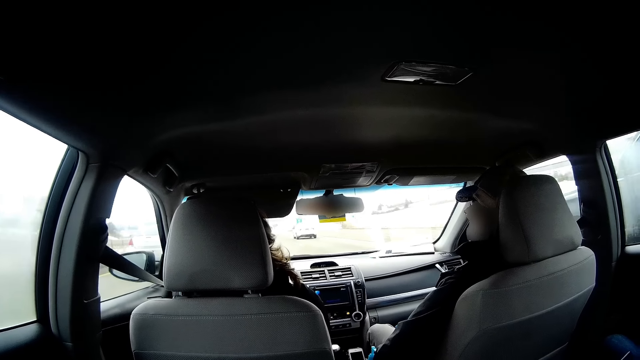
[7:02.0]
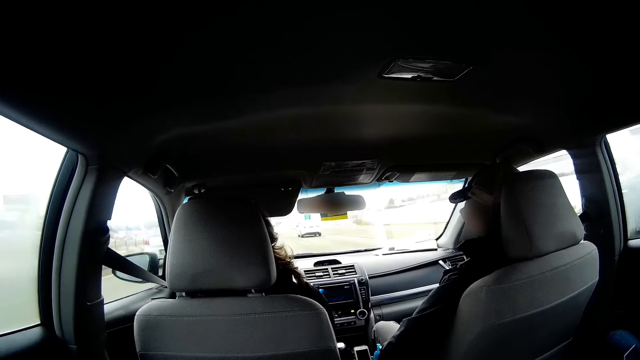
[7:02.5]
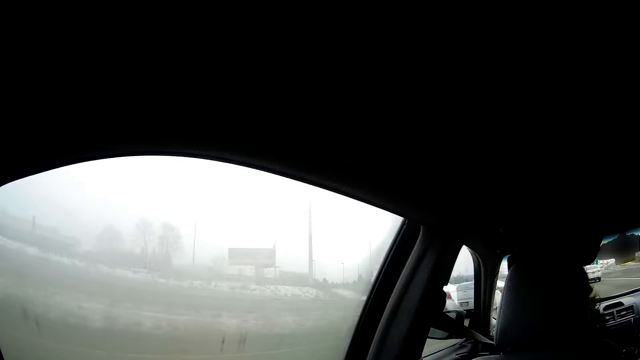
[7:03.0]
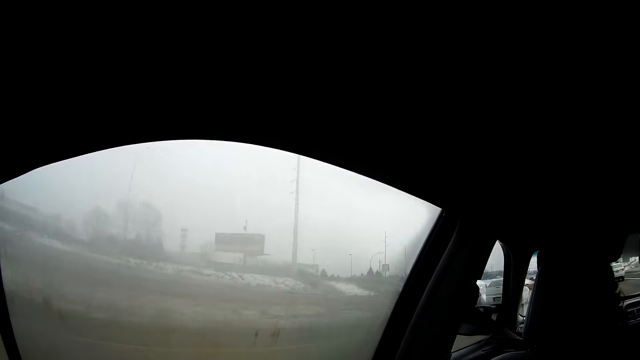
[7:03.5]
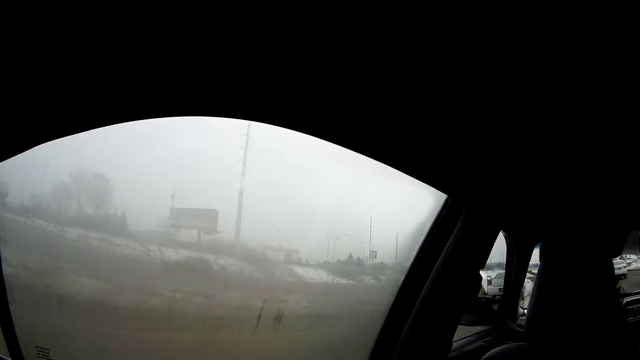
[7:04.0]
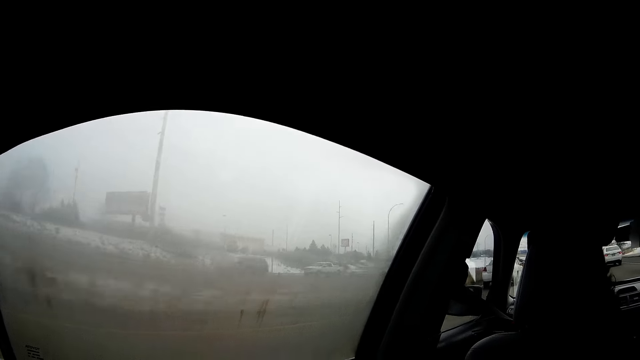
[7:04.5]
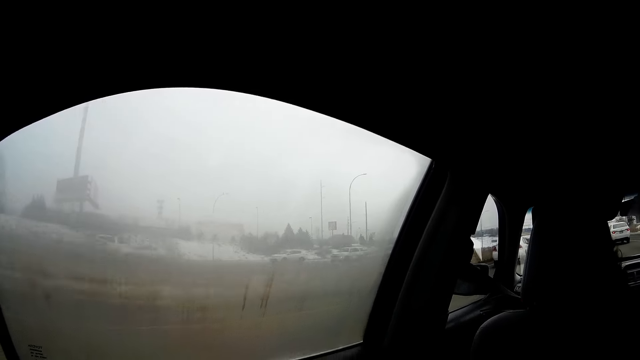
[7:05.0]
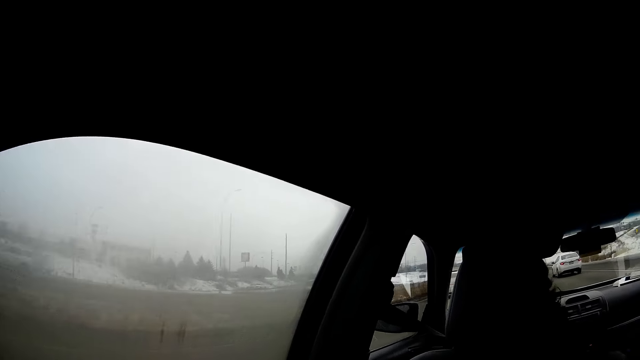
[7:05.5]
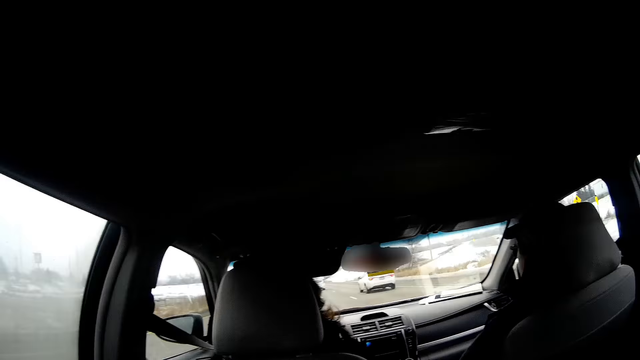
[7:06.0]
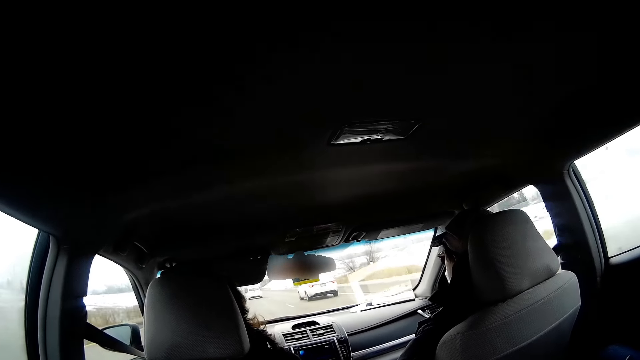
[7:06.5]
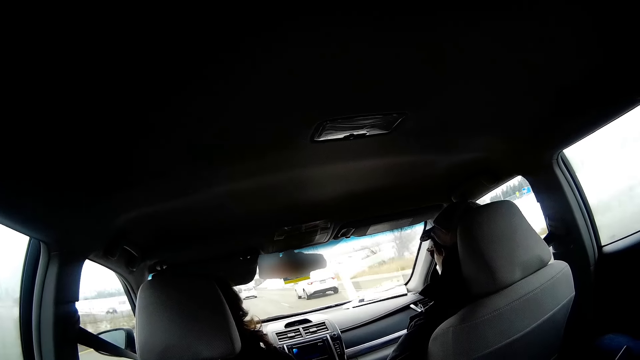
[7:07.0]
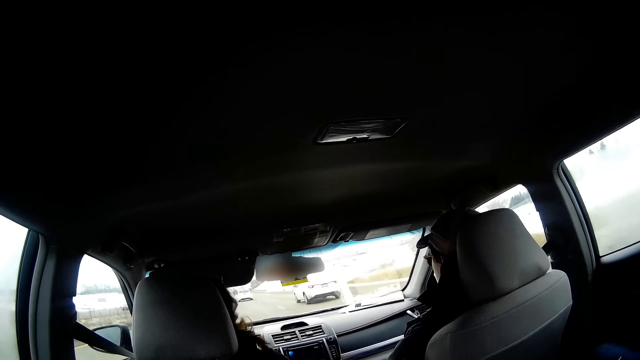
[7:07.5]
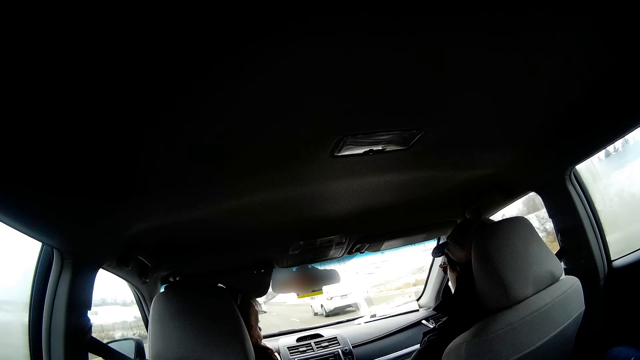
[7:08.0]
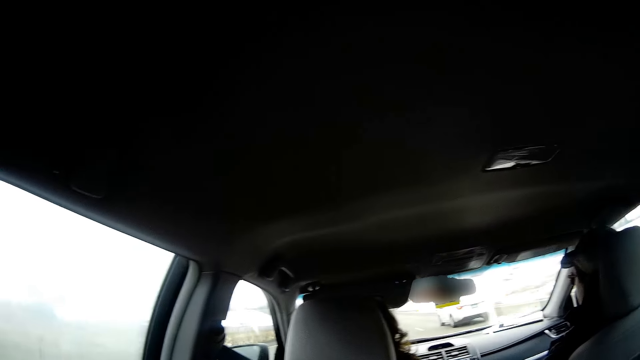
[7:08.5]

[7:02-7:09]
The camera wearer looks outside the window.

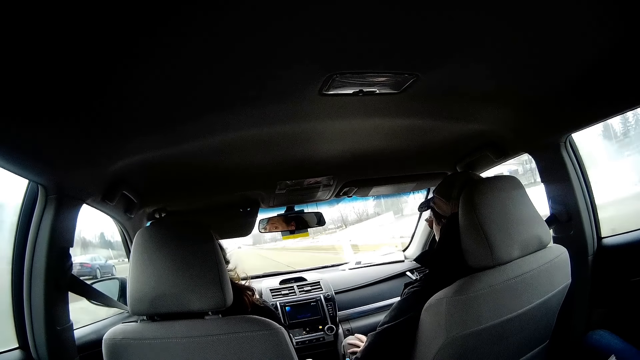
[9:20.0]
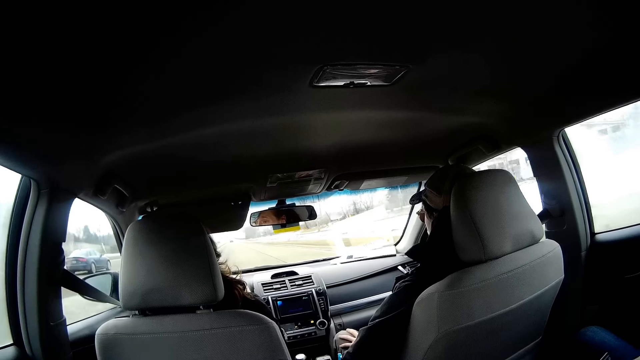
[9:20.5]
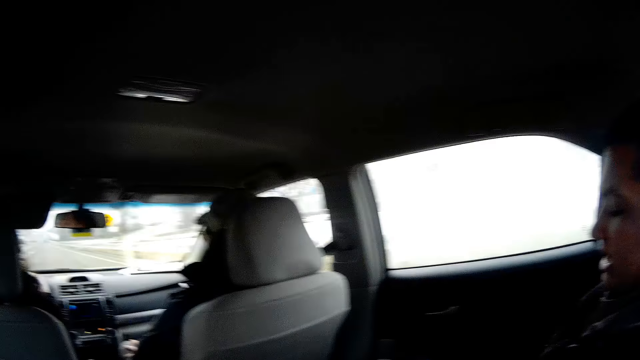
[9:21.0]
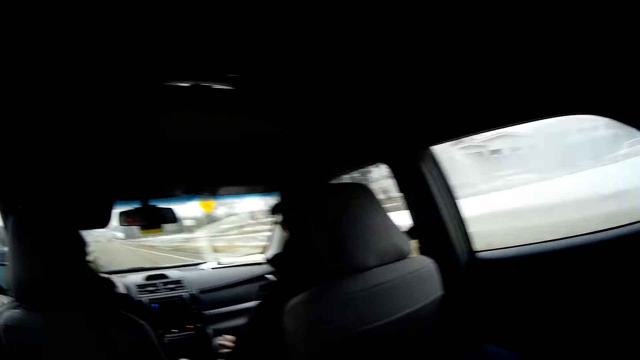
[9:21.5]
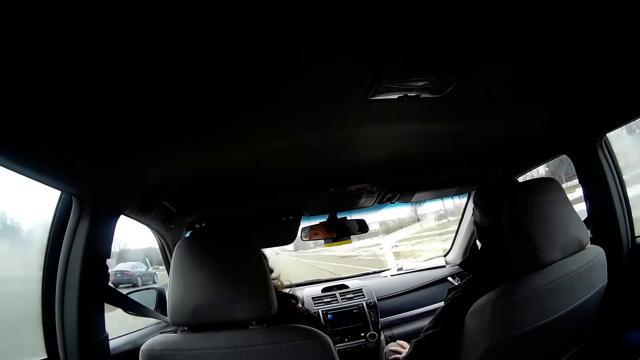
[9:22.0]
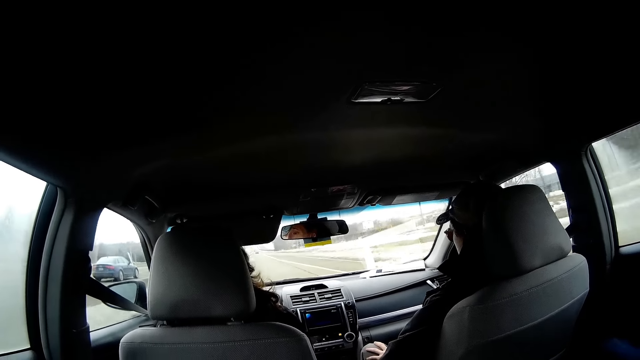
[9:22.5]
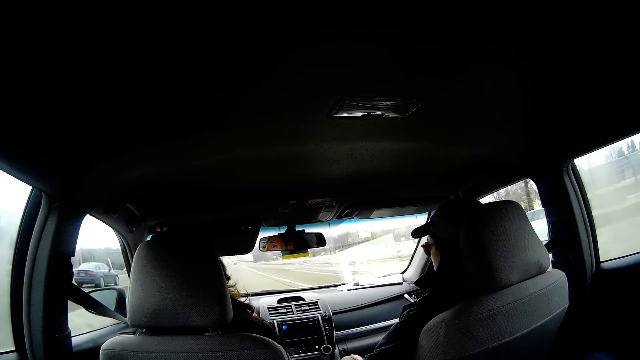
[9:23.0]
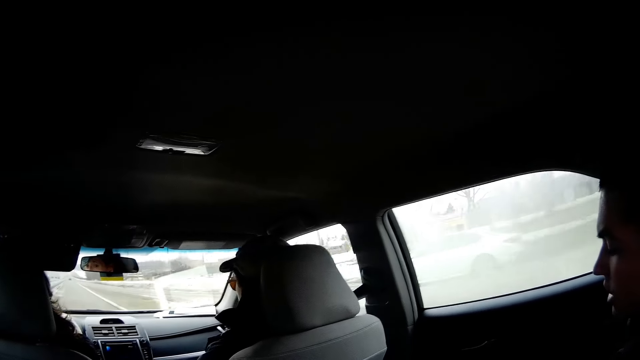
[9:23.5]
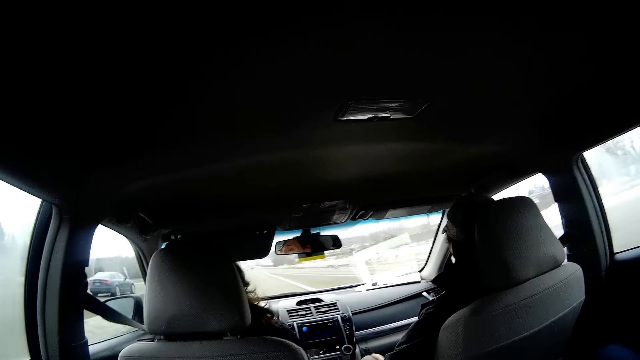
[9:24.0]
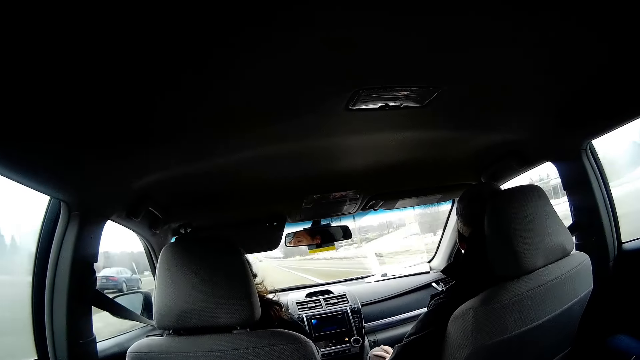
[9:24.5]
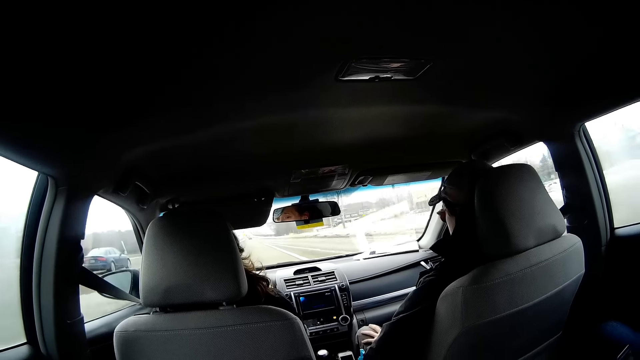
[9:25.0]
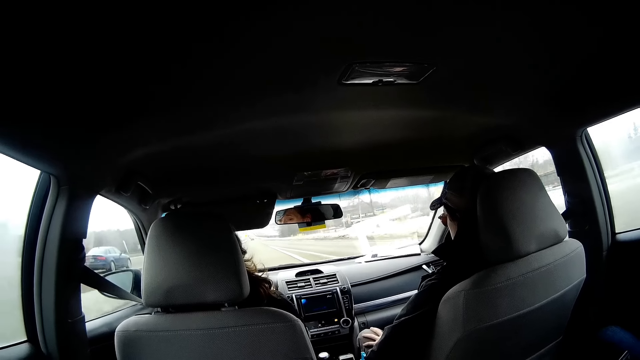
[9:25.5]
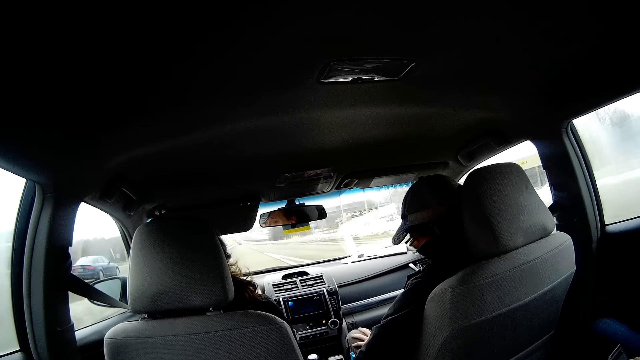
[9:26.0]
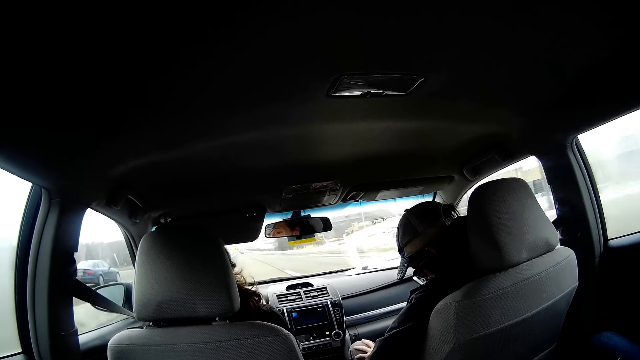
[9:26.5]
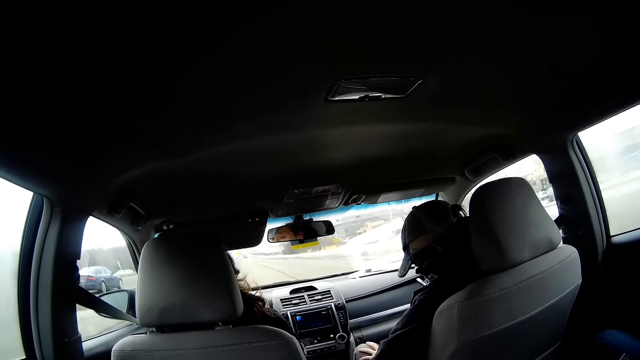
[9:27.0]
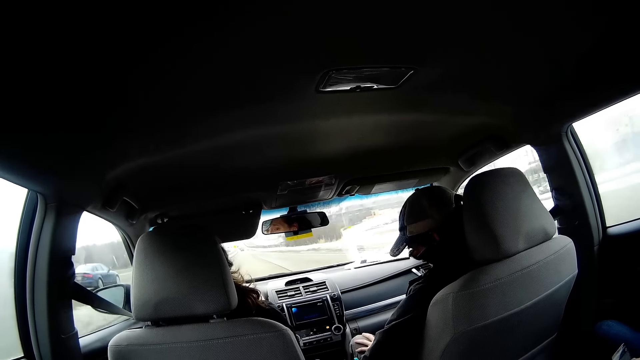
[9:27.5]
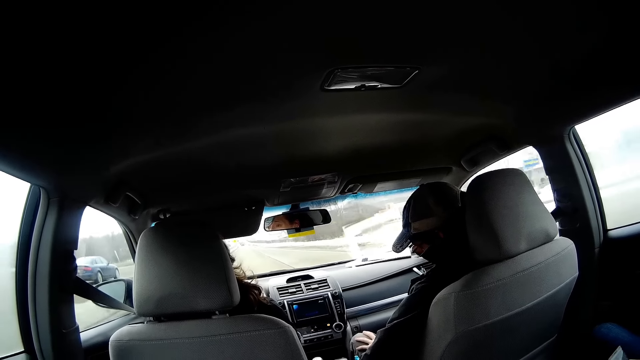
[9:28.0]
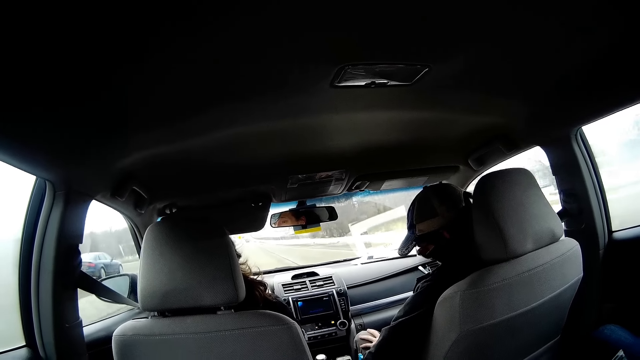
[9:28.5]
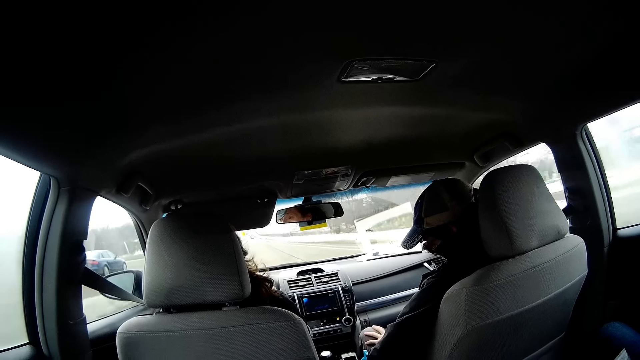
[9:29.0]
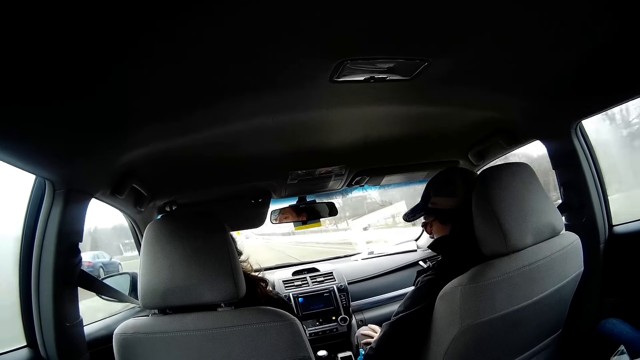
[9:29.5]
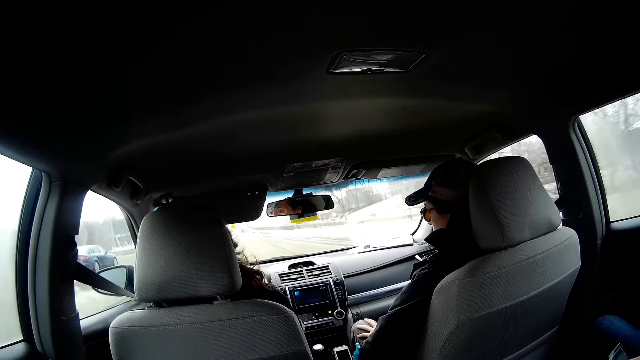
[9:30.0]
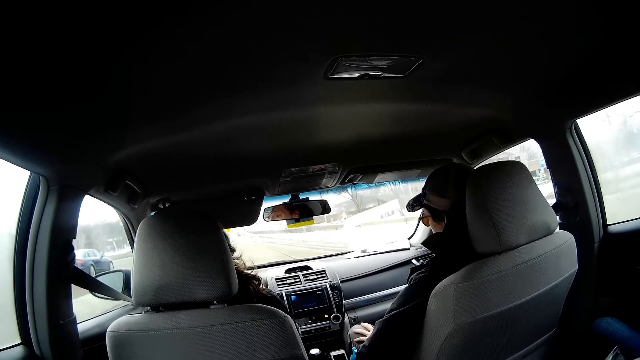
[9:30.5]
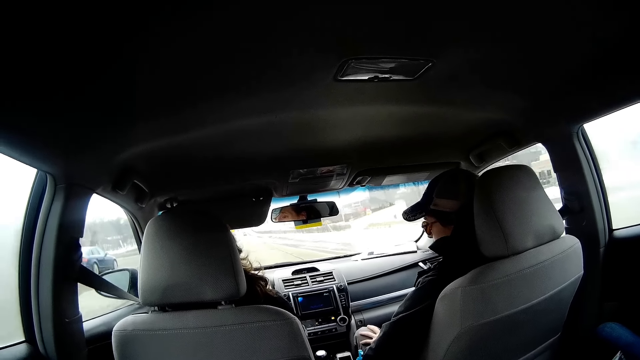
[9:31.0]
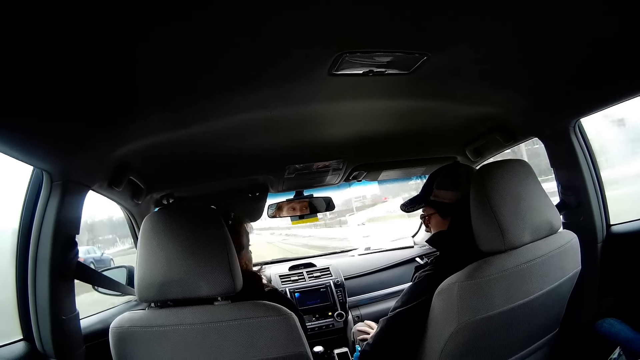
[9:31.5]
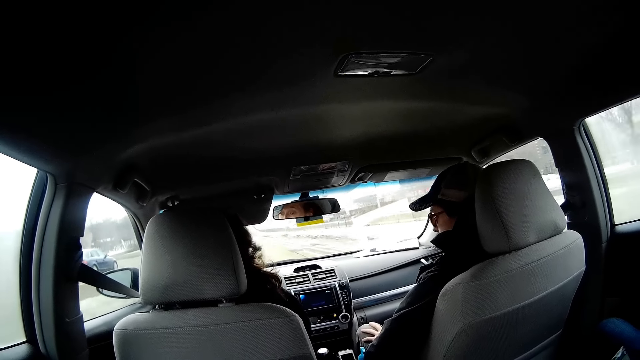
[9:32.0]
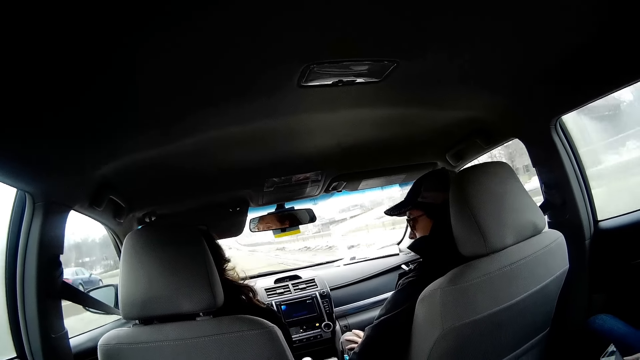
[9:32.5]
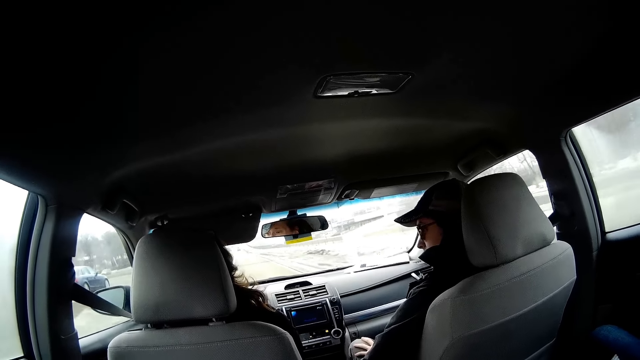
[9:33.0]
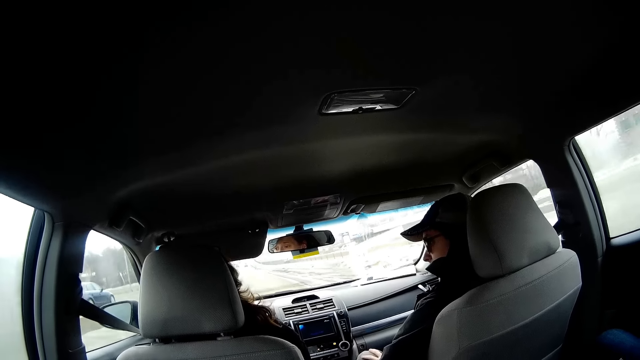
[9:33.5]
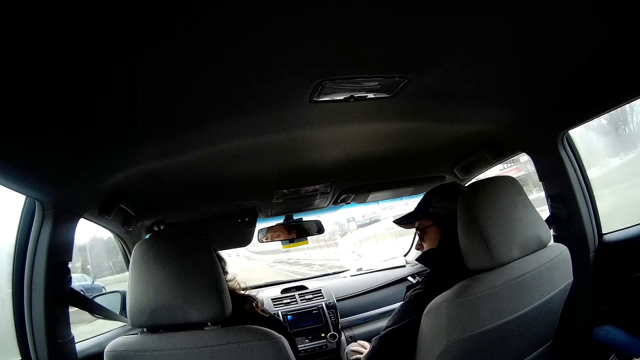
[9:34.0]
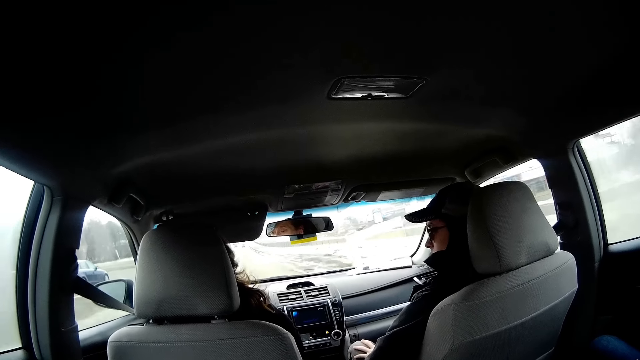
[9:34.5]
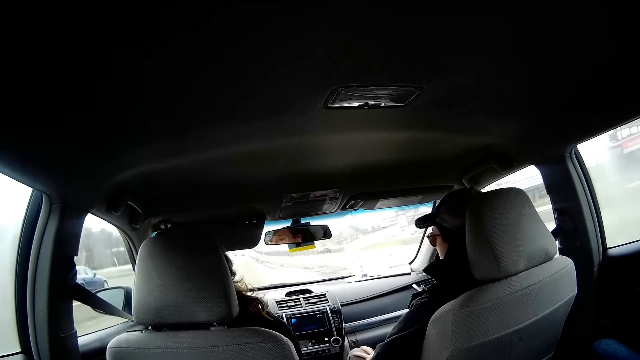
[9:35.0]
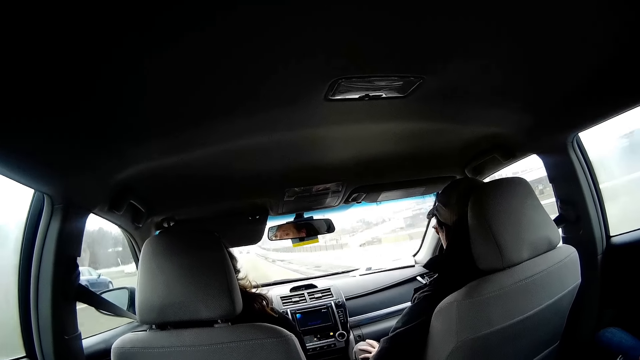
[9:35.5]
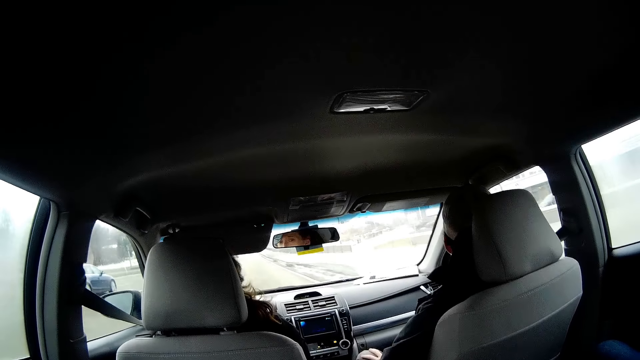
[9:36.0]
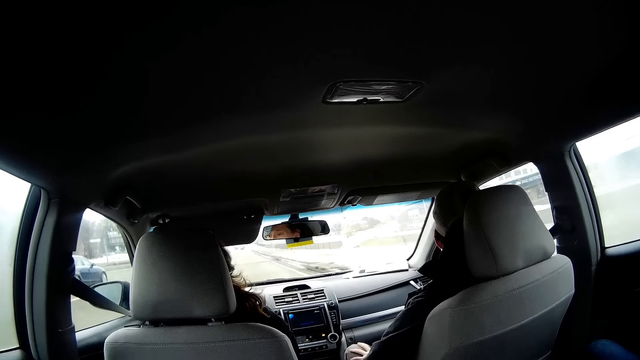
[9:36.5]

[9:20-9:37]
A person scrolls a phone. Another person drives a car. A third person bends his head. The second person drives the car. The second person talks to the third person. The second person drives the car.
